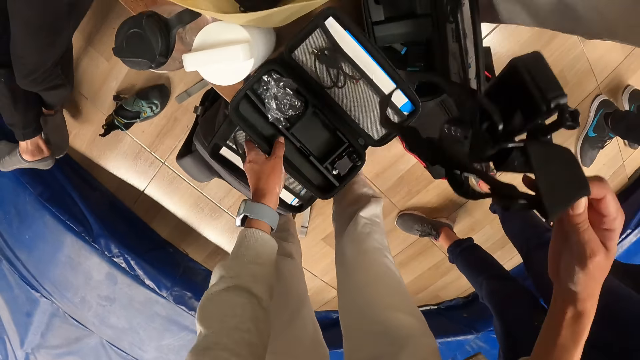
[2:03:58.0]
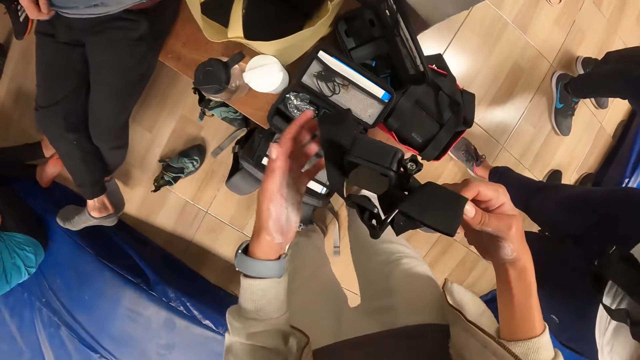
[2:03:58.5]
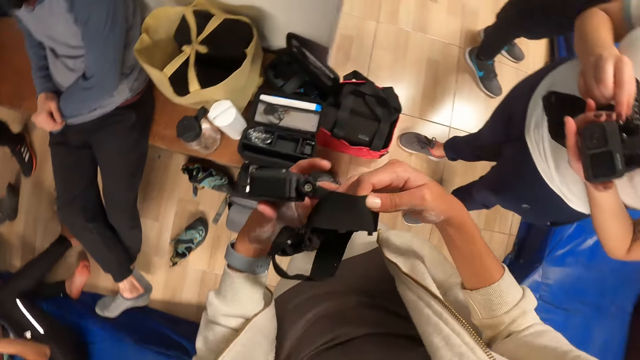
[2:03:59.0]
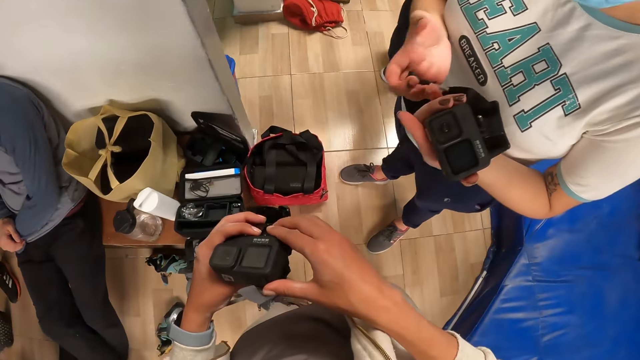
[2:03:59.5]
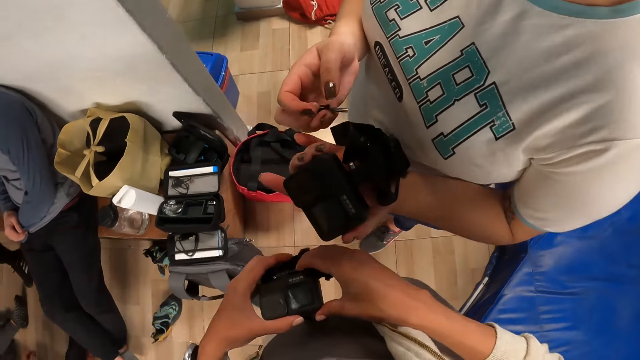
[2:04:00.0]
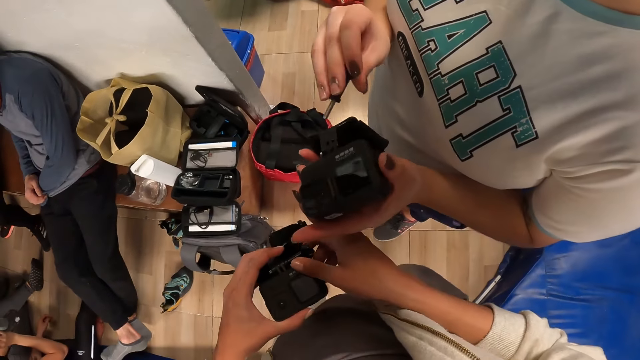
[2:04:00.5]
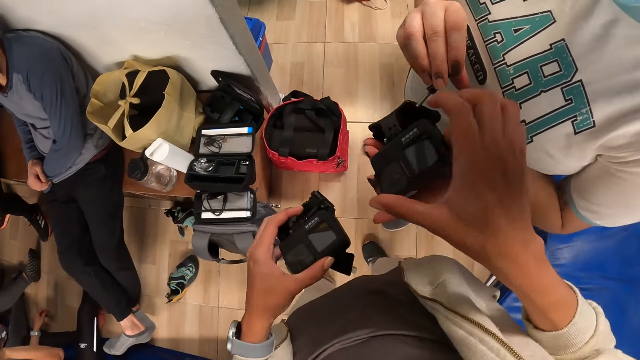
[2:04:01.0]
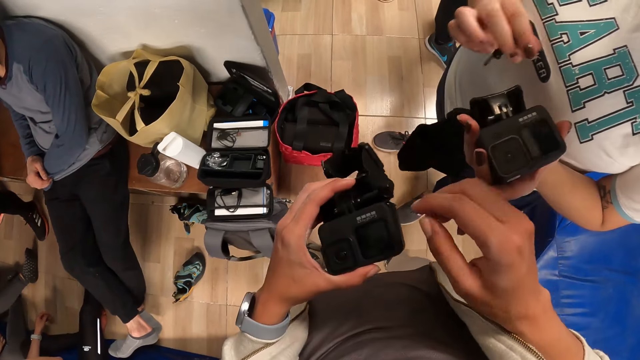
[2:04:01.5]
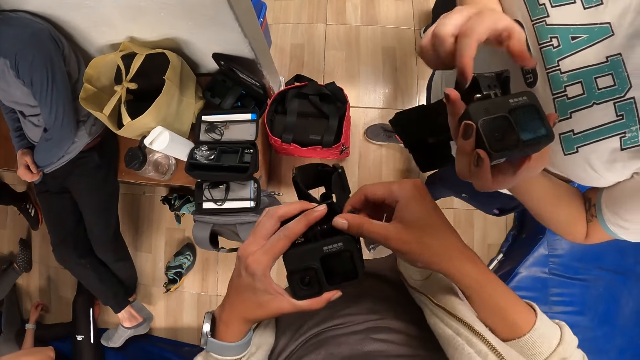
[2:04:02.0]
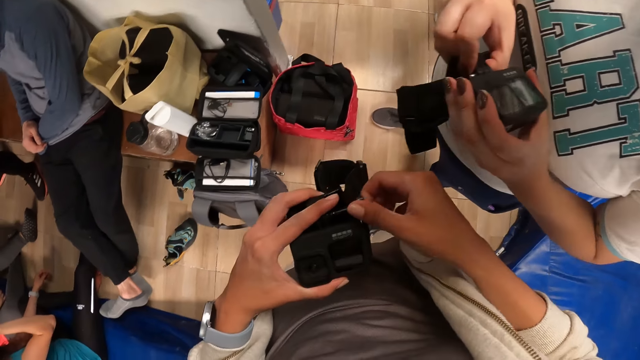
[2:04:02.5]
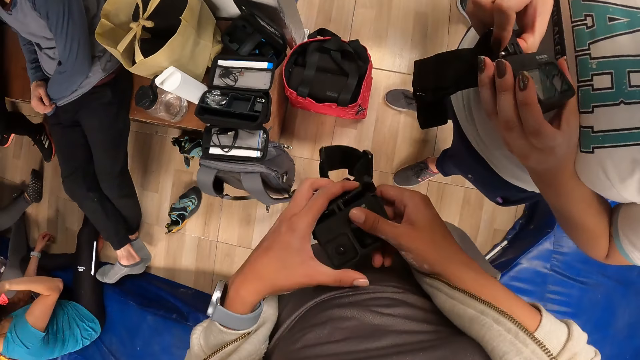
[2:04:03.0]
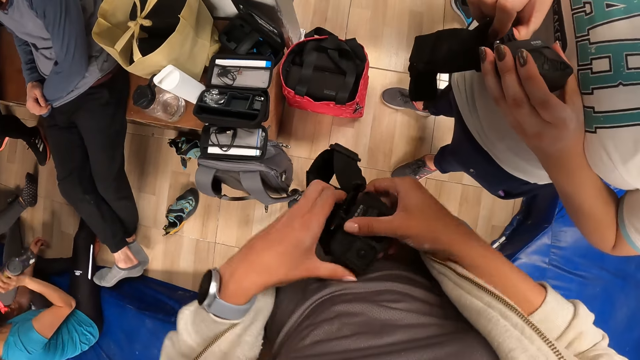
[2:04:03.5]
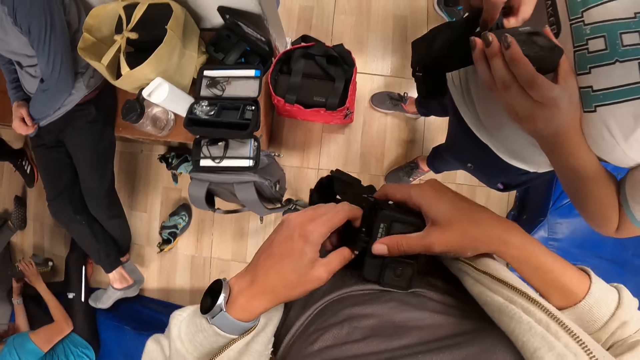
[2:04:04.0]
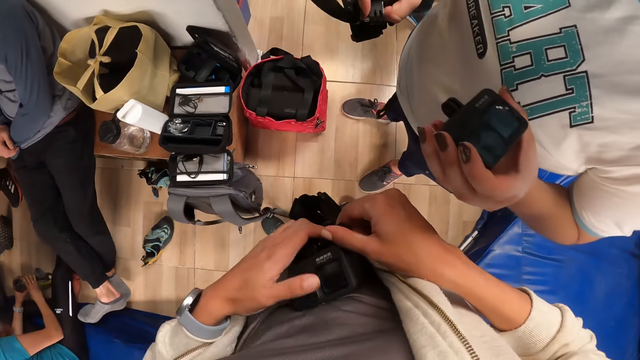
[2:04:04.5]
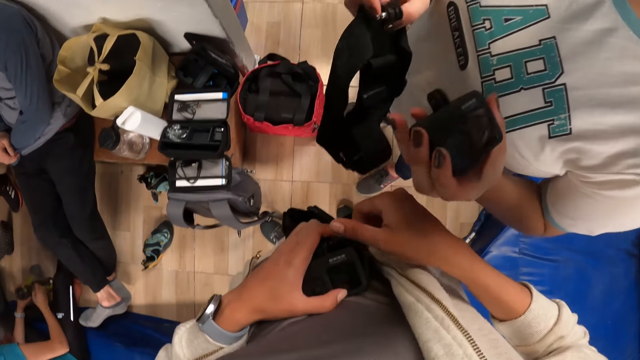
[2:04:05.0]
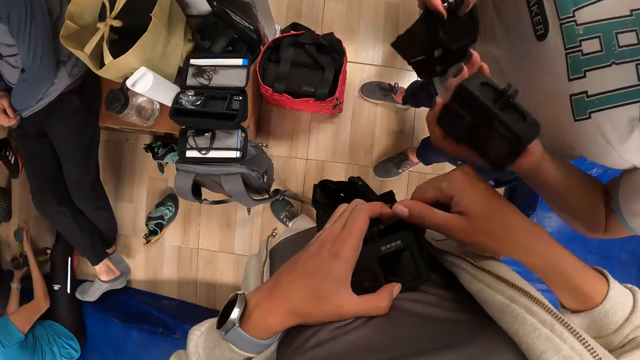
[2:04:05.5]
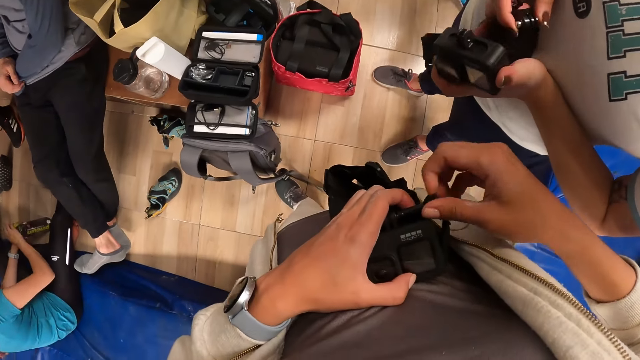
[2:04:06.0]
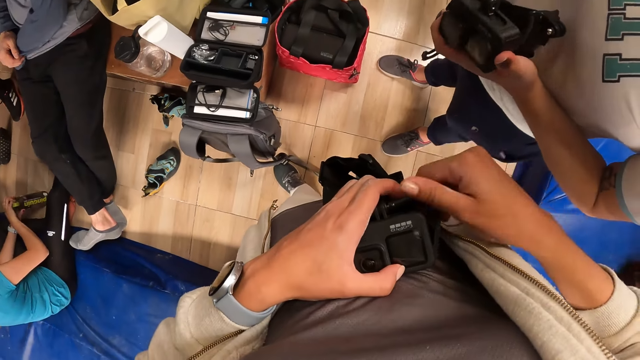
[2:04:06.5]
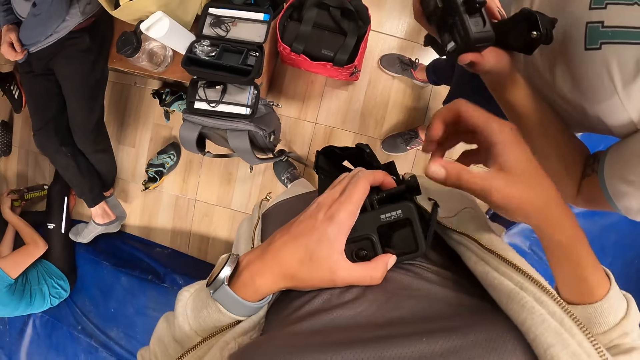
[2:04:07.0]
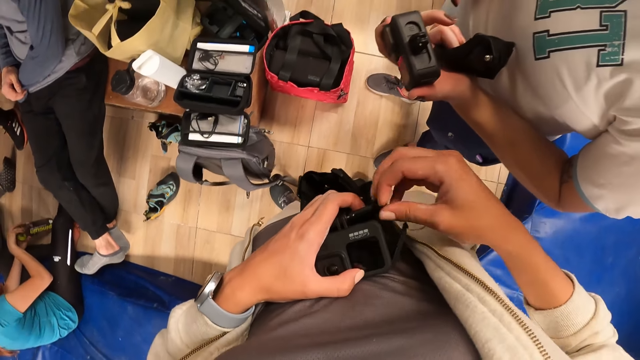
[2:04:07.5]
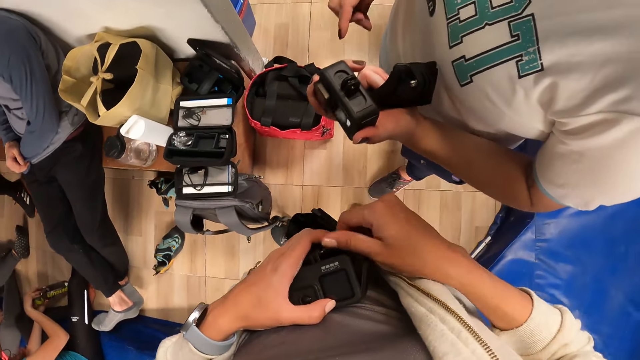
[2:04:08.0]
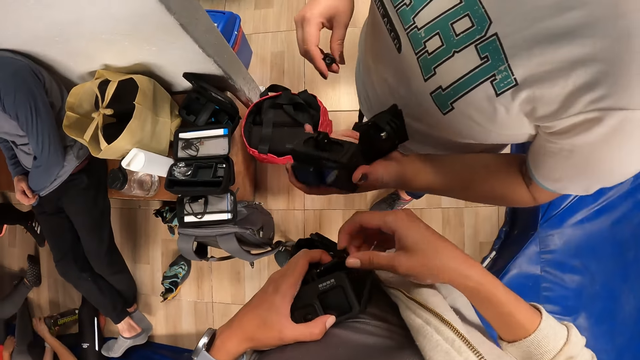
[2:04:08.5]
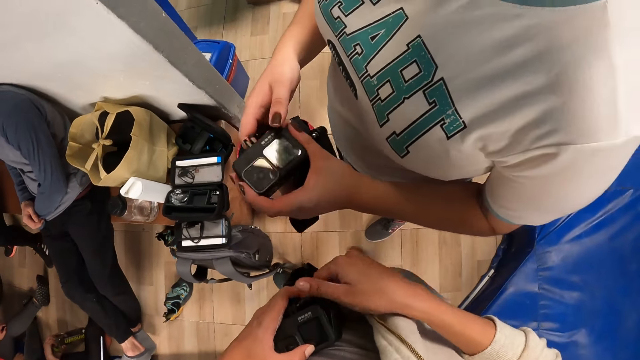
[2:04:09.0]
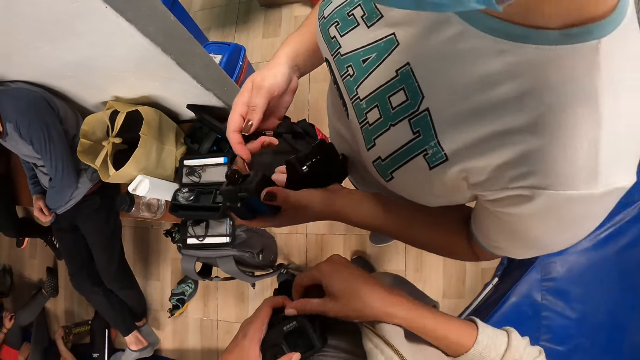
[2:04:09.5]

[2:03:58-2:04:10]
The camera wearer turns the camera. A woman interacts with the camera wearer. The camera wearer interacts with the woman. He touches the camera with the woman. The woman removes a strap from the camera with her right hand. The camera wearer removes the strap from the camera with his left hand. He unfastens a screw from the camera.

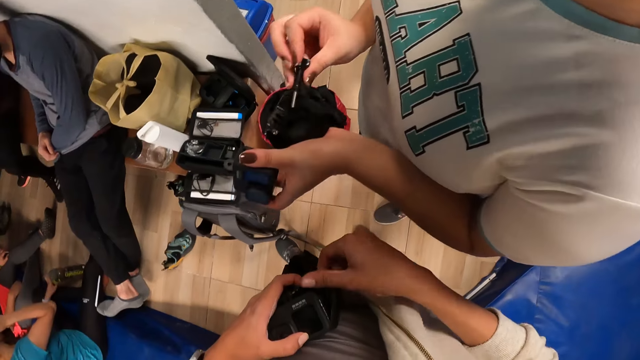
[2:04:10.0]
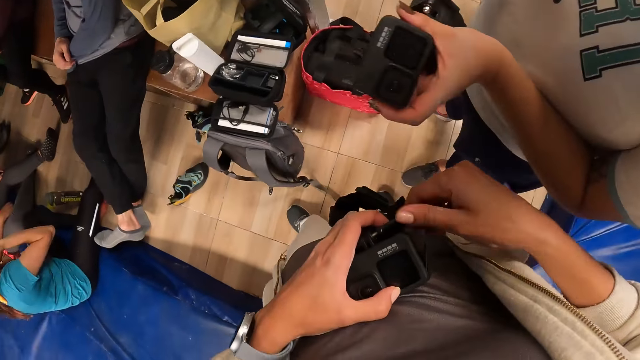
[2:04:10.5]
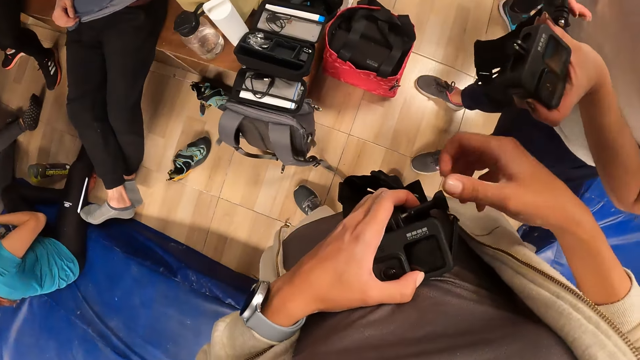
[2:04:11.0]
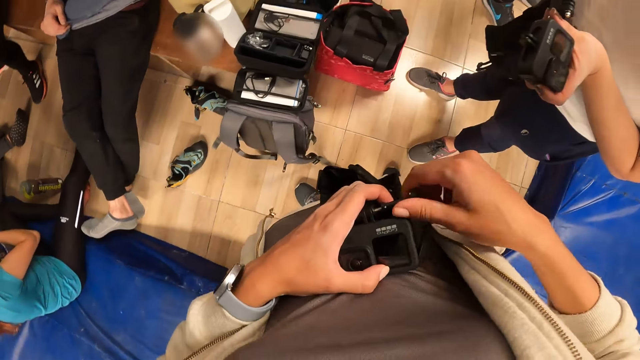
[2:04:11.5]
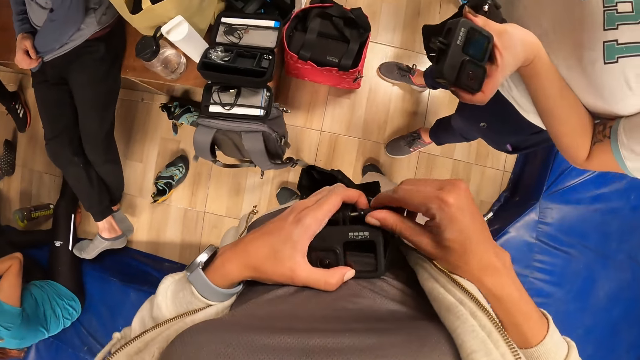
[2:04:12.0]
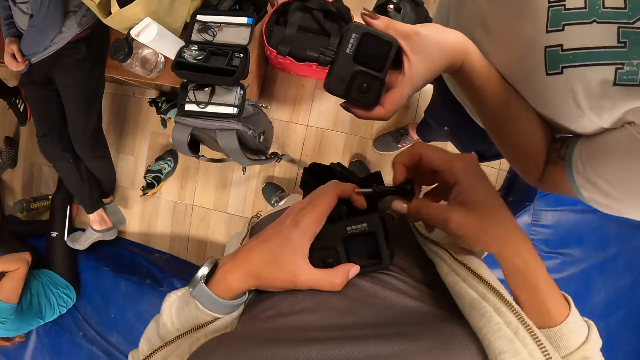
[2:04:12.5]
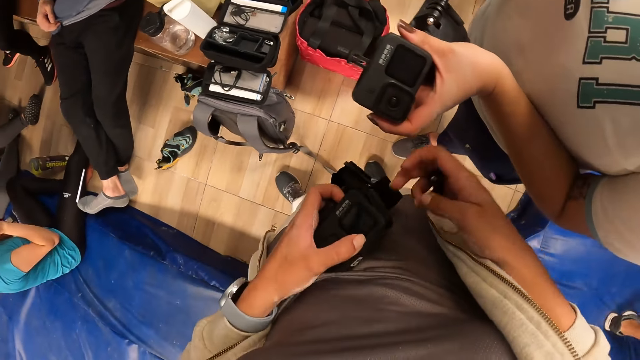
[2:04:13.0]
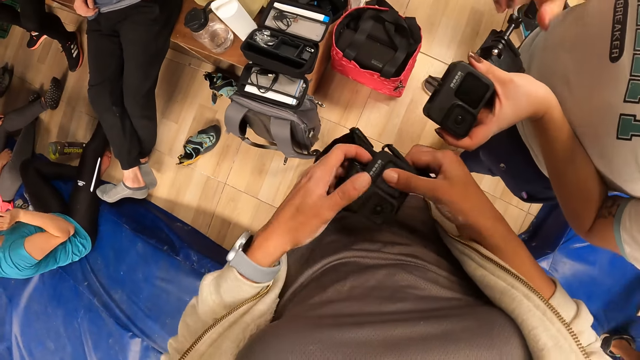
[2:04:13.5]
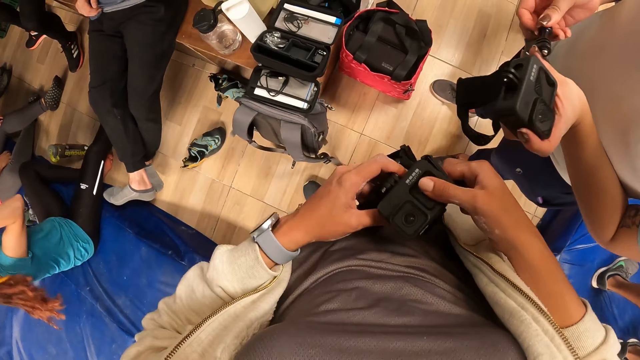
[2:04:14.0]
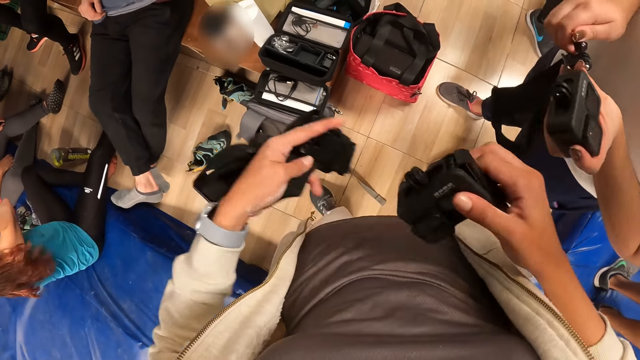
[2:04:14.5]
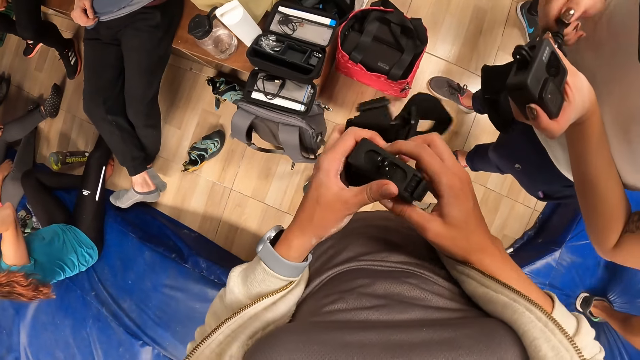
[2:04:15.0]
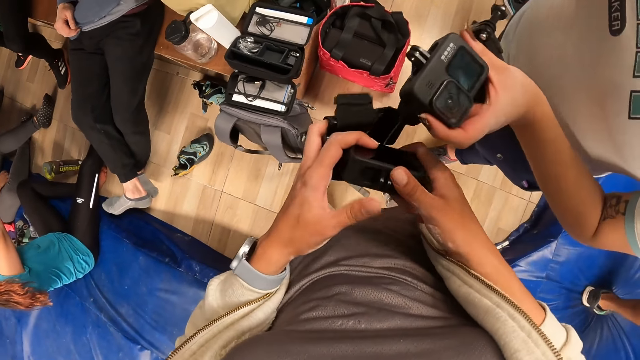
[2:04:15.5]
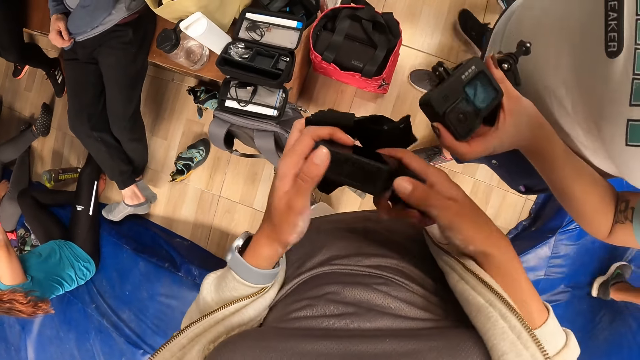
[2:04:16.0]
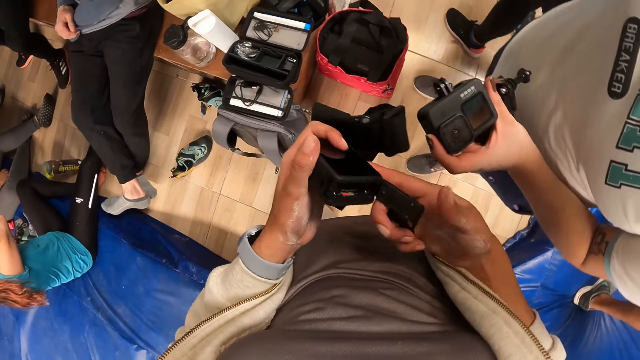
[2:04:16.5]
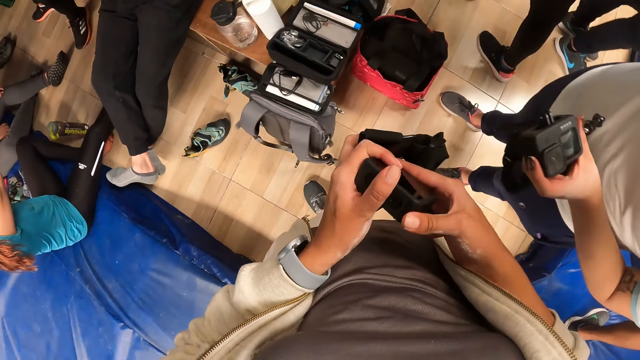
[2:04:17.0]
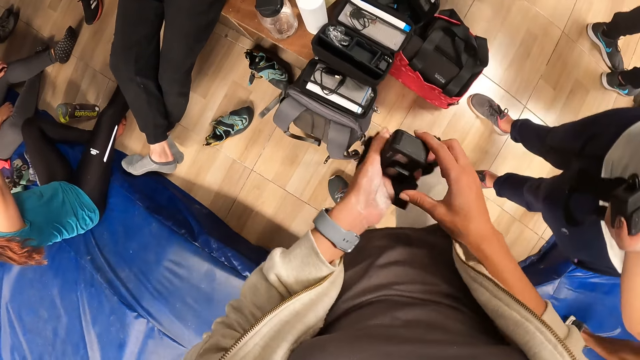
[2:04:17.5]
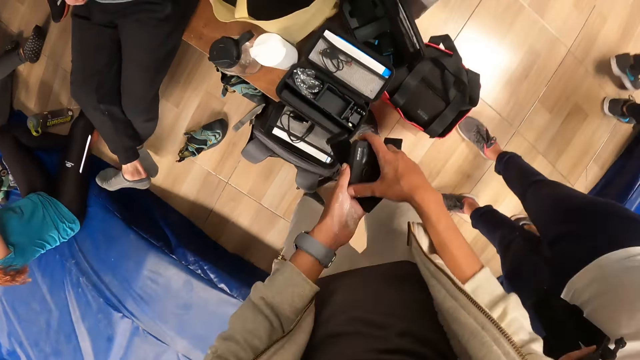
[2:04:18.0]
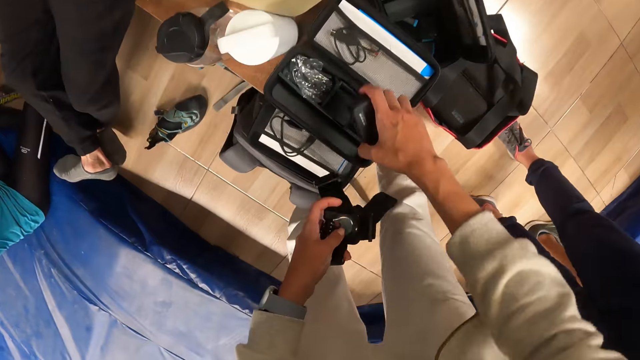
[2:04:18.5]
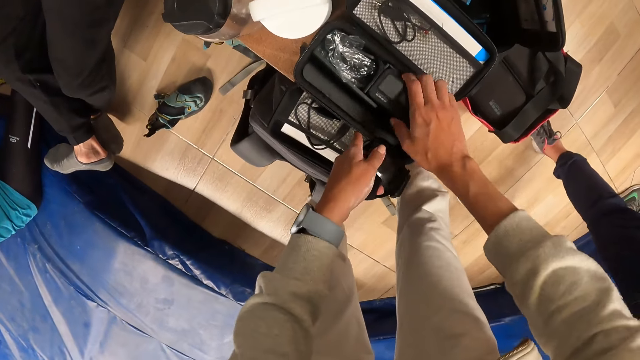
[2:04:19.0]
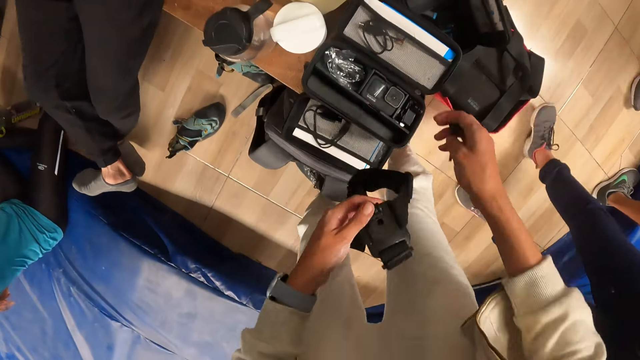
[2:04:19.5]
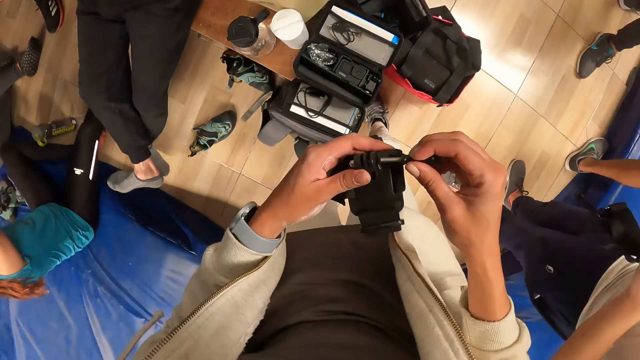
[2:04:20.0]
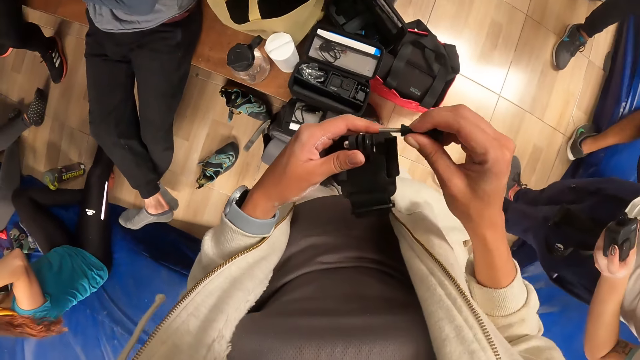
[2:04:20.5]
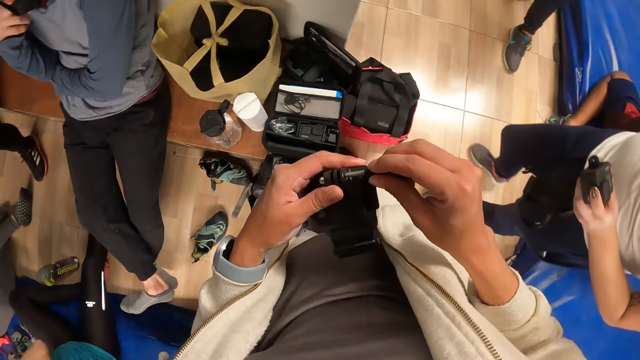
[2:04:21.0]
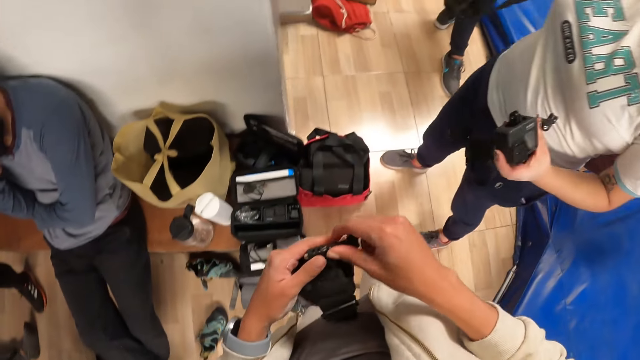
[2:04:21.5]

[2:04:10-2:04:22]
The camera wearer pulls the camera headband from the camera. He opens part of the camera. He closes the camera. He moves towards a table. He drops the camera in the pouch on the bench with his right hand. A lady moves towards the camera wearer. The camera wearer inserts a key in a strap with his right hand. He fastens a screw on the camera headband.
